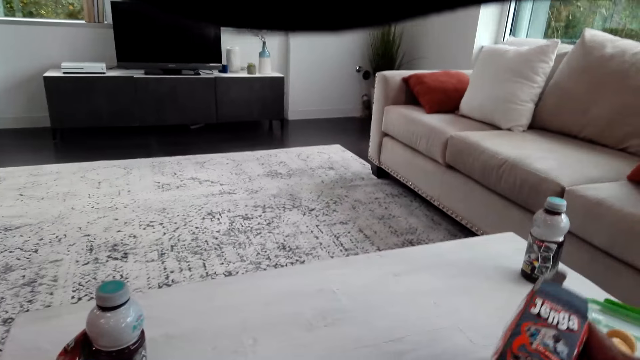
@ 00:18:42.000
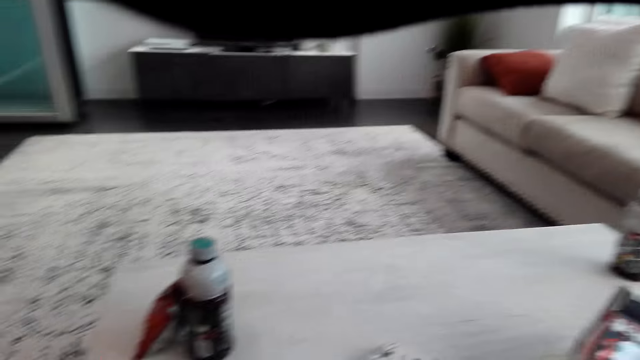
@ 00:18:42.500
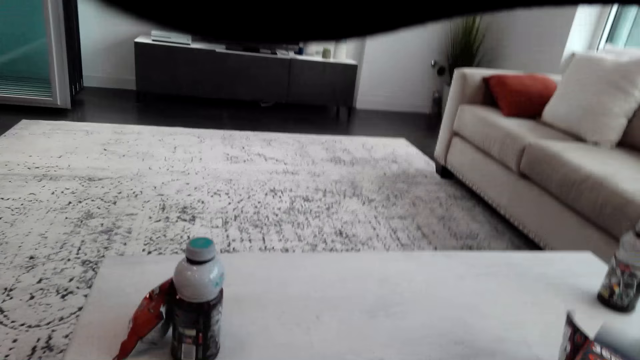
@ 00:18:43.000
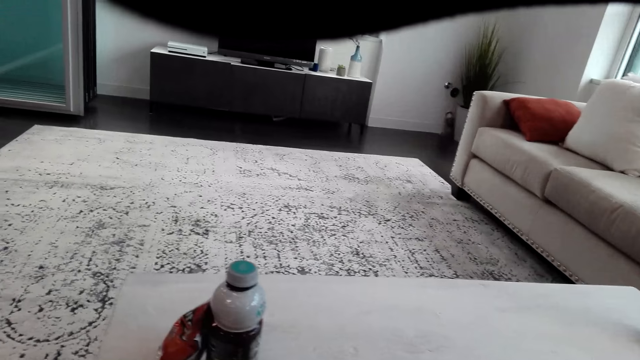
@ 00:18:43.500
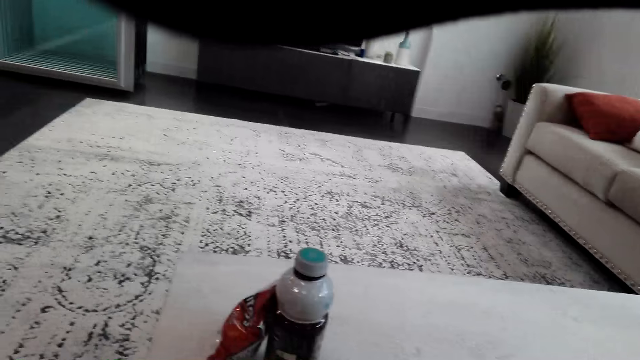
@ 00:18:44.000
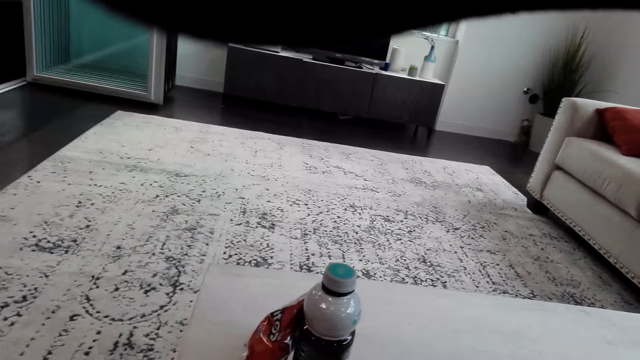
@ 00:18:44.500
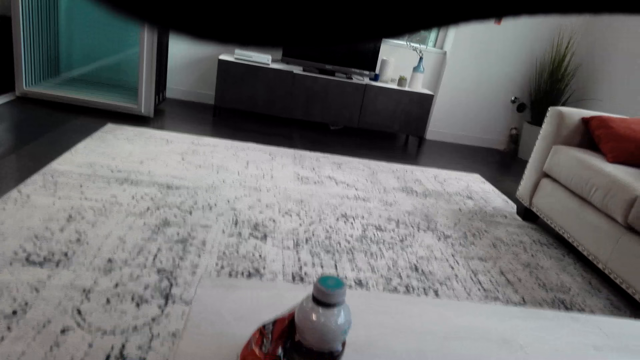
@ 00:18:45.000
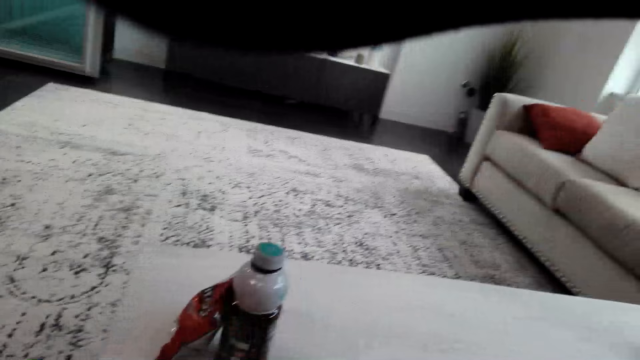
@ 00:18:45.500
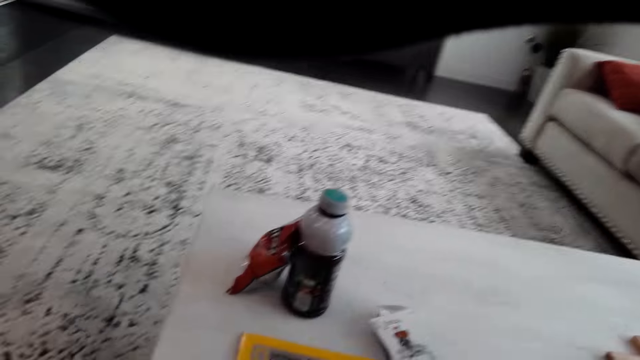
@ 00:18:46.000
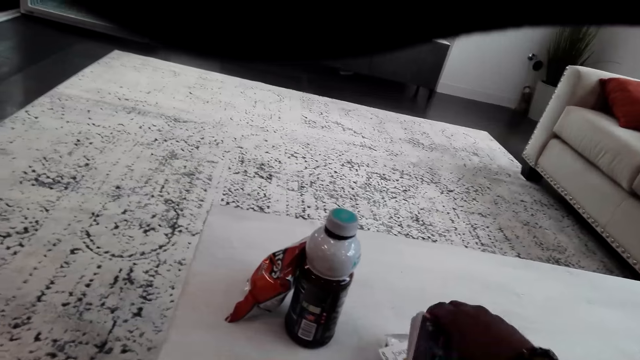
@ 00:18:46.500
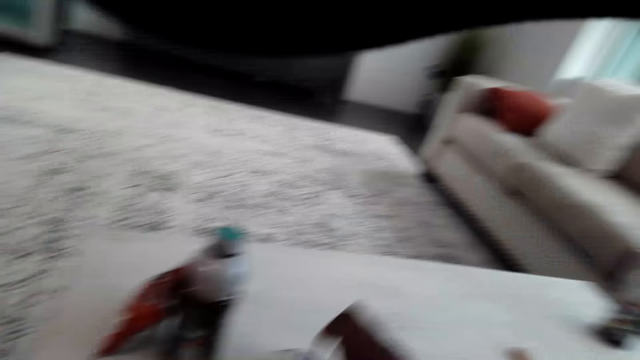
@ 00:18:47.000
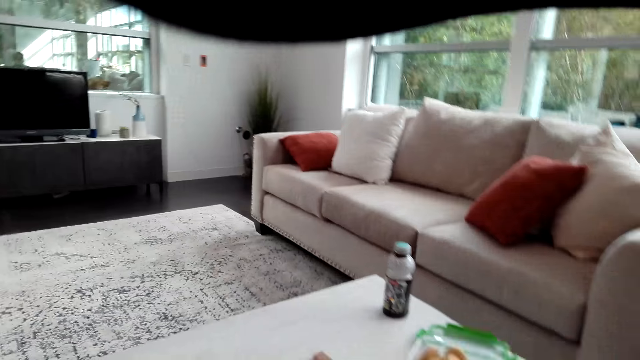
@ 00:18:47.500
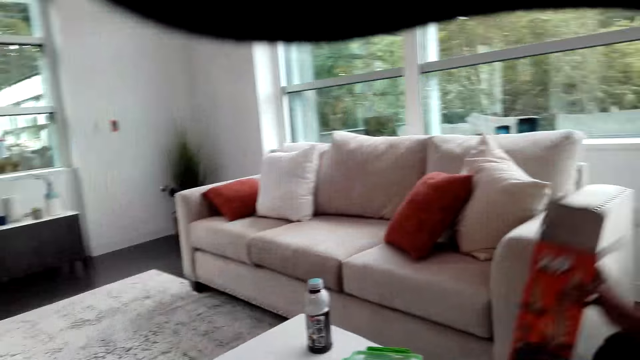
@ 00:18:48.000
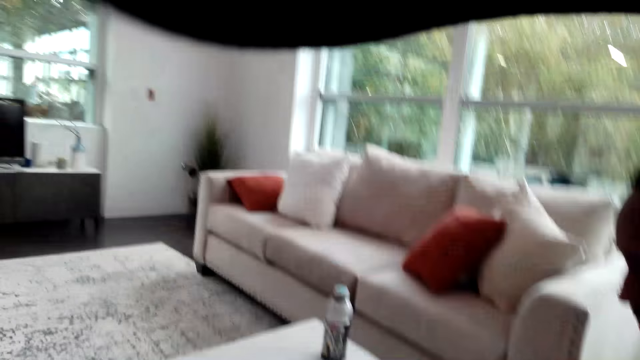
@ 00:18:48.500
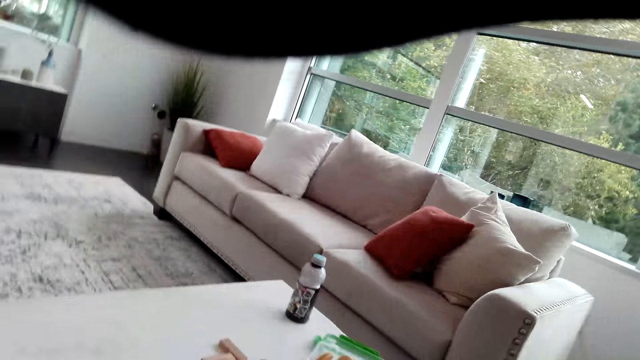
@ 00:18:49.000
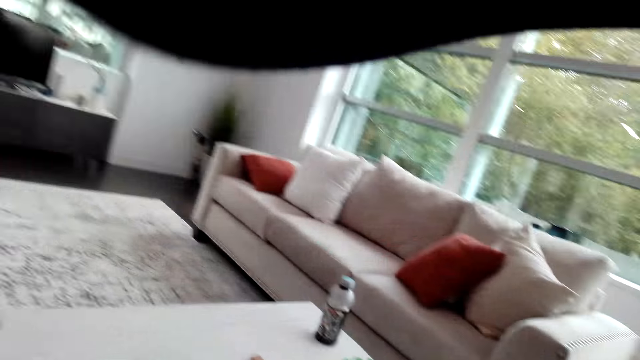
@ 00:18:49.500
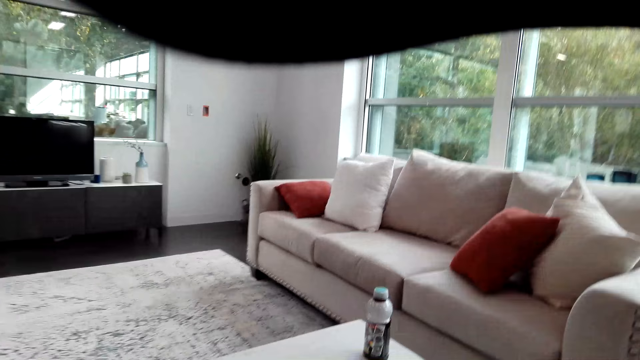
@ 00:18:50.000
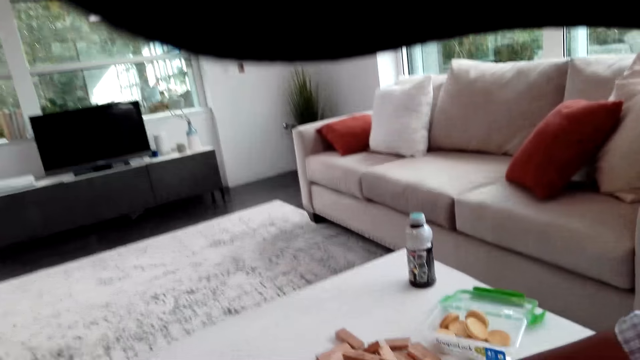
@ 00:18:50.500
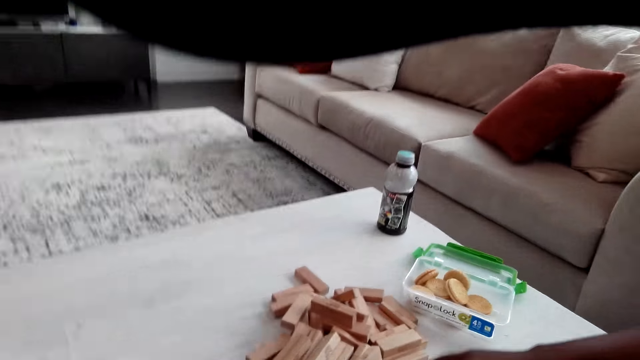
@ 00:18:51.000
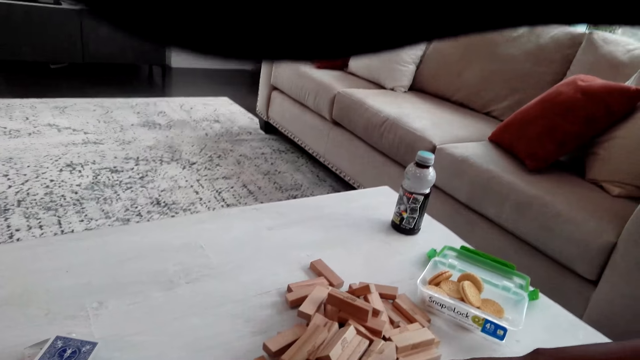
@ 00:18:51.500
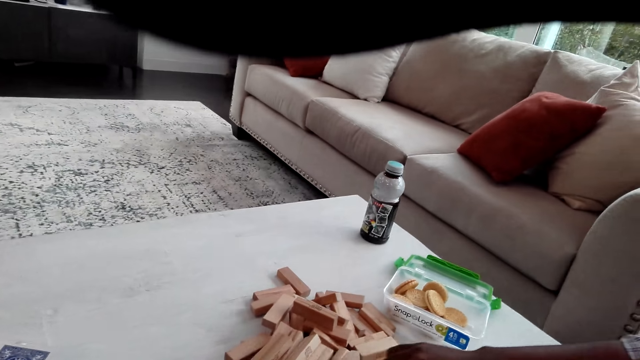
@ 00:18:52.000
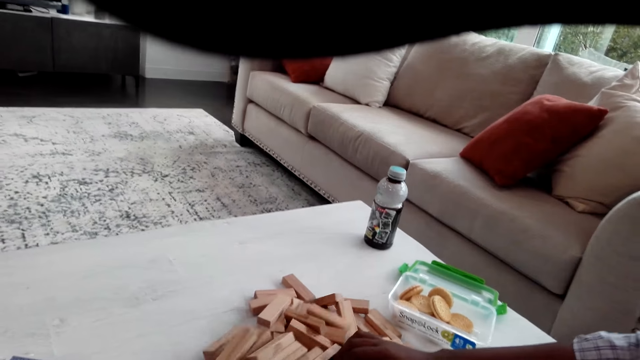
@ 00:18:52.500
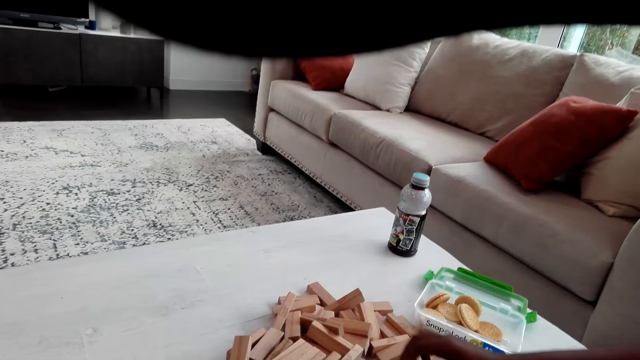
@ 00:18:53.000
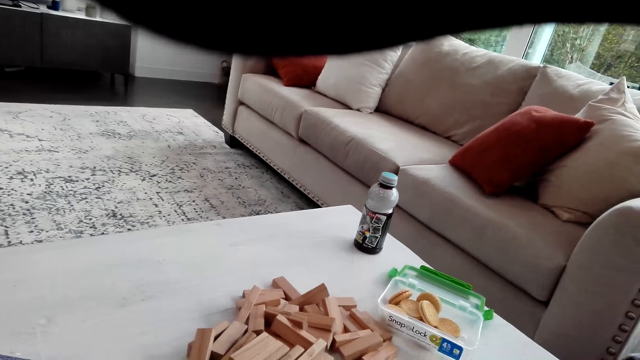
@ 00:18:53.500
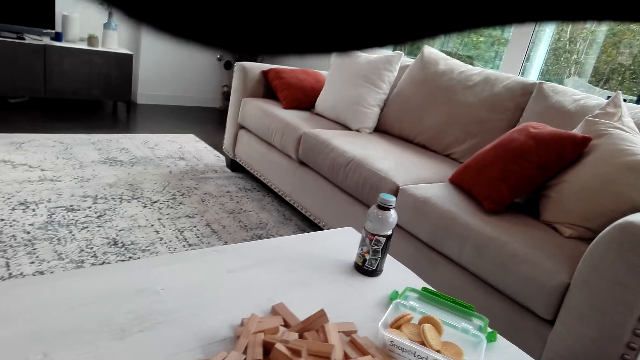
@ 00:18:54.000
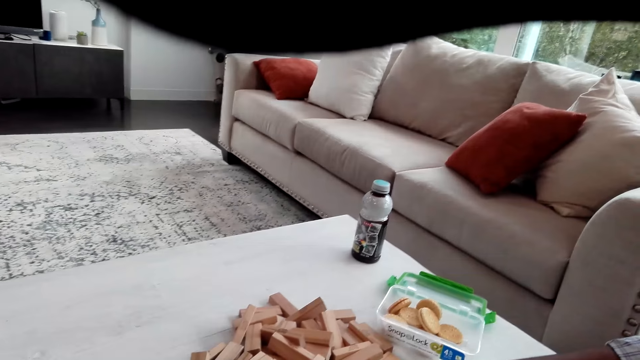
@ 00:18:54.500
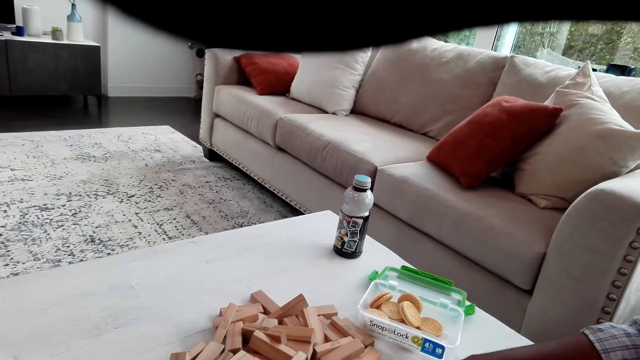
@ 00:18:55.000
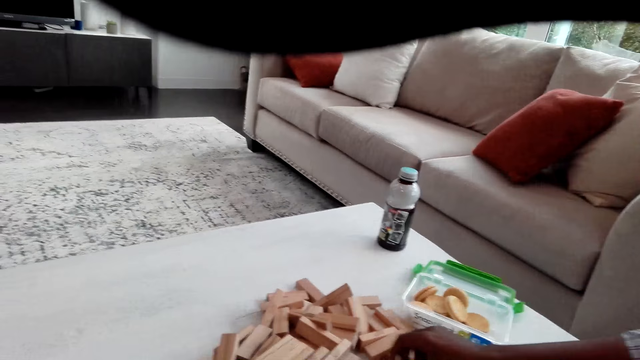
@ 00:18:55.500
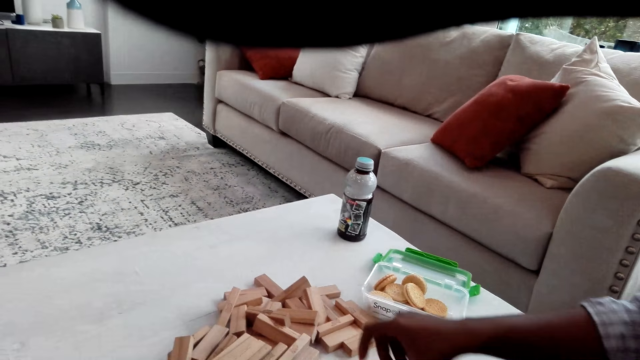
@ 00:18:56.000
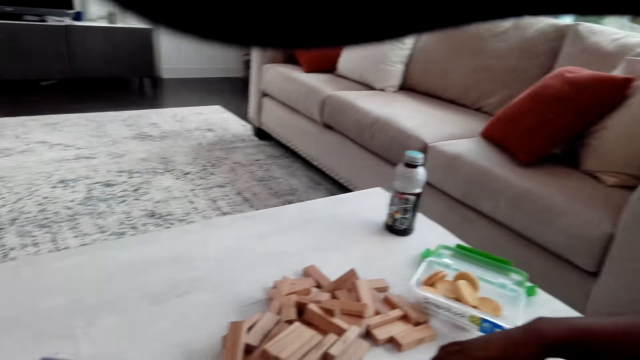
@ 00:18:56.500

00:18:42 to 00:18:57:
A man turns the jenga game box. He touches the jenga box. The camera wearer looks around the table. They place the cards on the table. The man pushes the jenga game wooden blocks on the table.

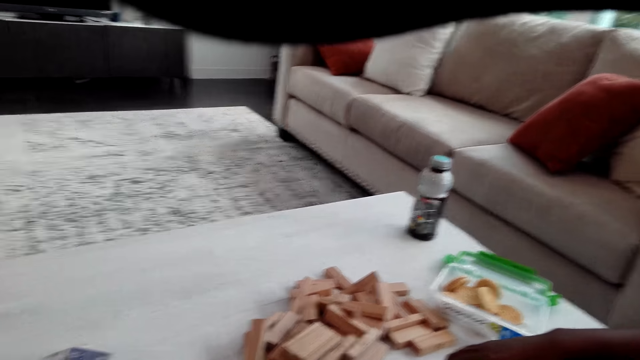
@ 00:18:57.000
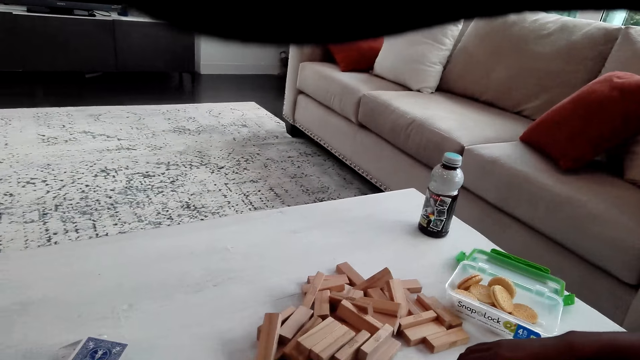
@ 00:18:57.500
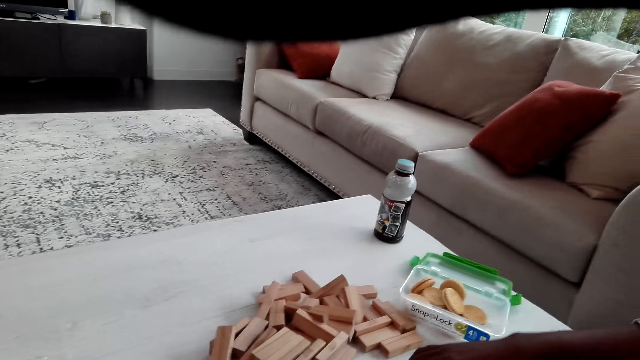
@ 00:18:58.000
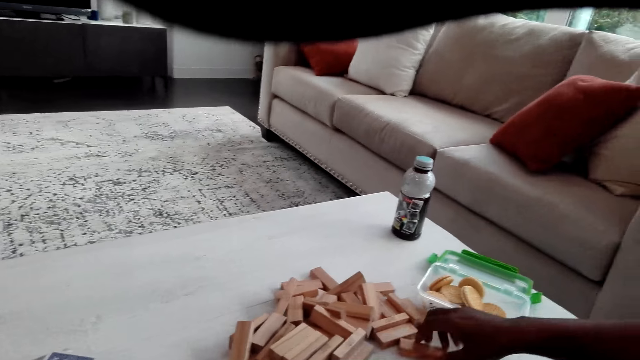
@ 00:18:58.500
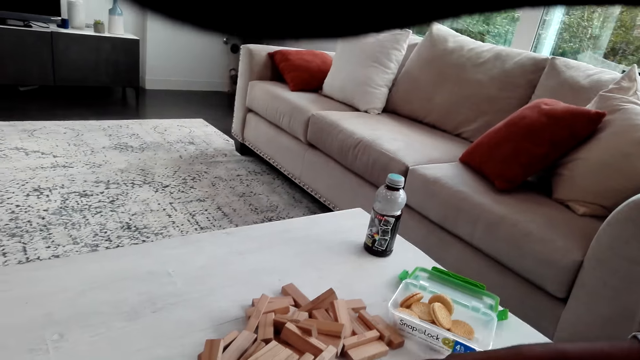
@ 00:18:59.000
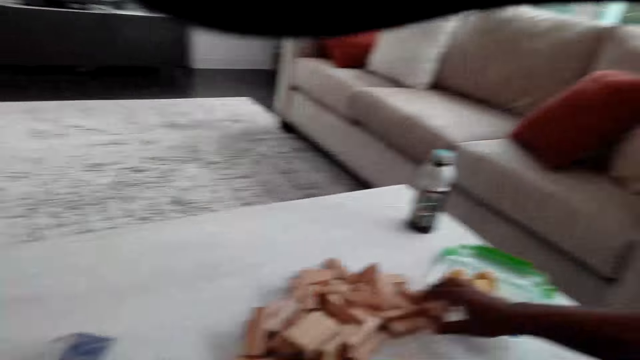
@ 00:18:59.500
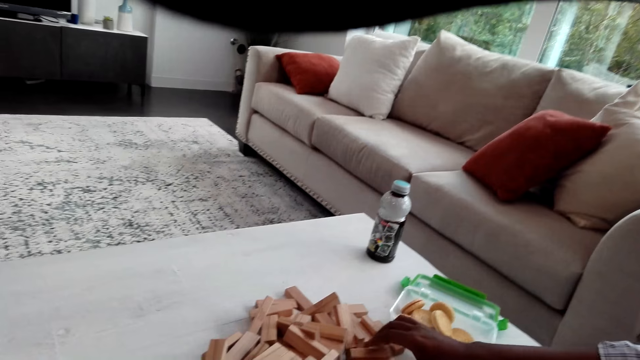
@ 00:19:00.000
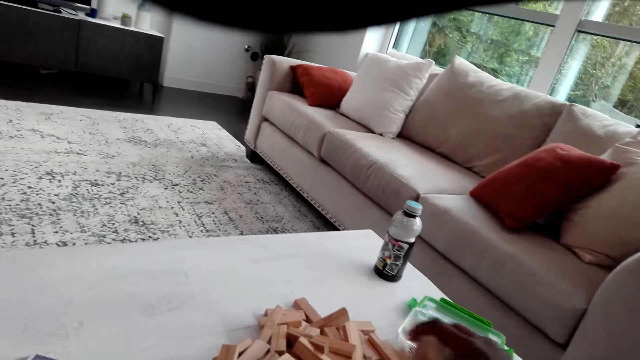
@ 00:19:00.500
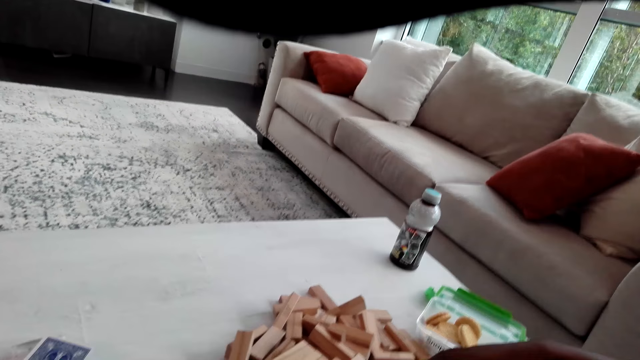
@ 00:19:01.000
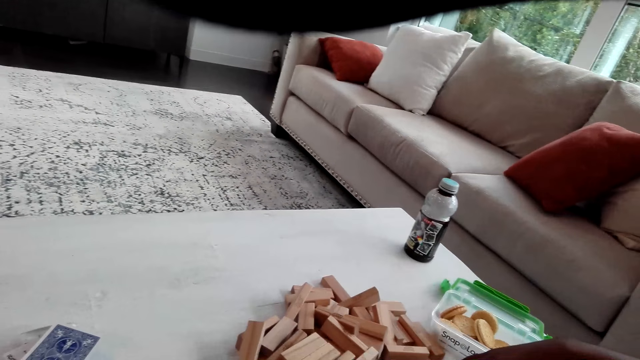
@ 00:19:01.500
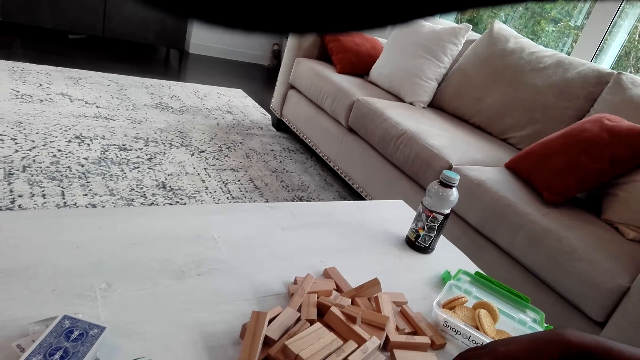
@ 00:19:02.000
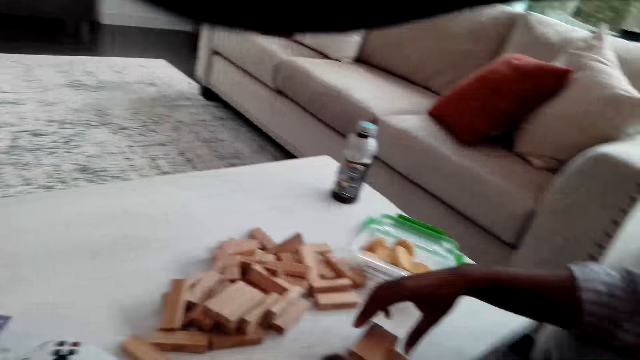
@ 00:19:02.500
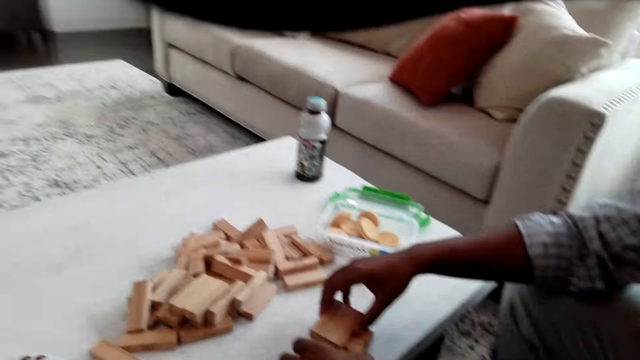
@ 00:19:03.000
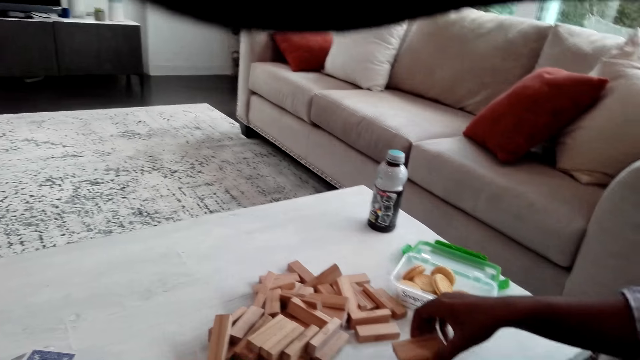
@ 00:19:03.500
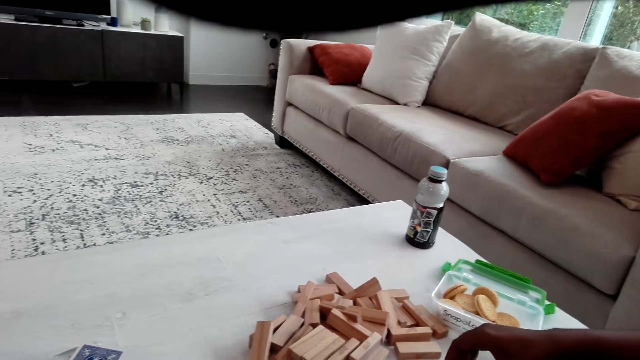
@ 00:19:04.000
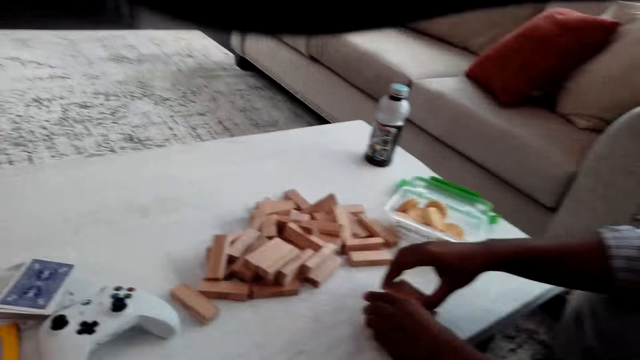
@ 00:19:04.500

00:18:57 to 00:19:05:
A man arranges the jenga game wooden blocks on the table.
